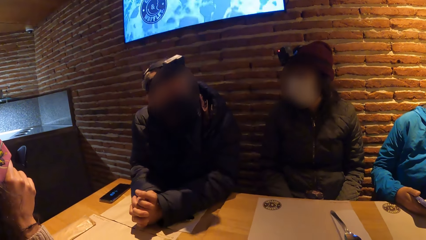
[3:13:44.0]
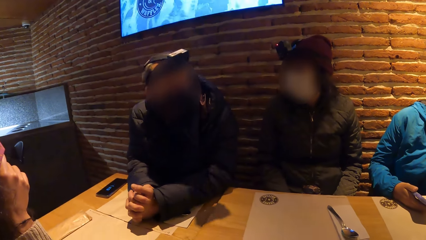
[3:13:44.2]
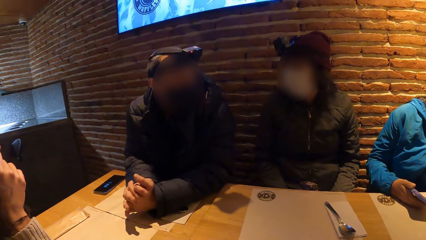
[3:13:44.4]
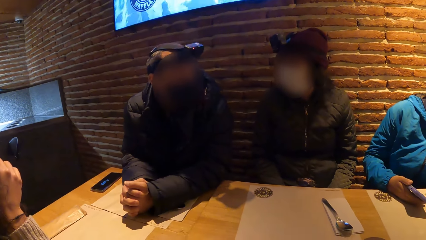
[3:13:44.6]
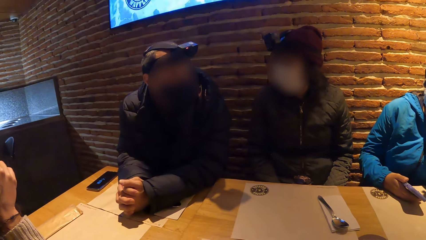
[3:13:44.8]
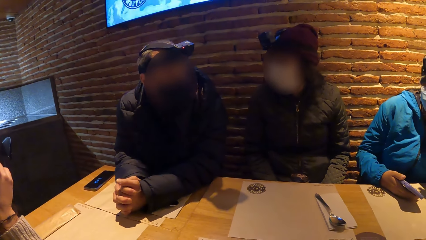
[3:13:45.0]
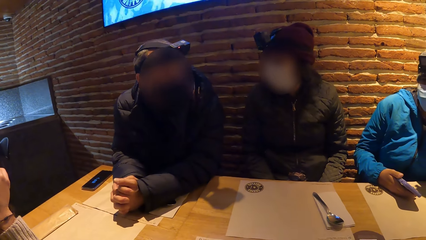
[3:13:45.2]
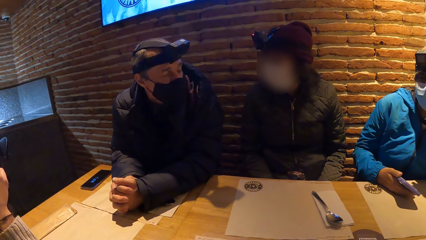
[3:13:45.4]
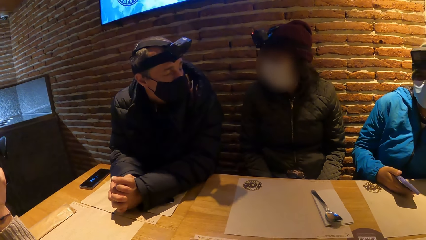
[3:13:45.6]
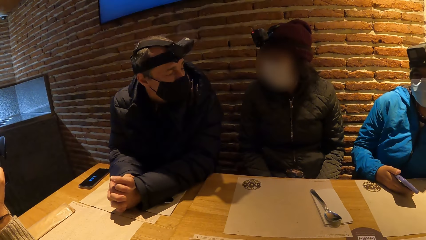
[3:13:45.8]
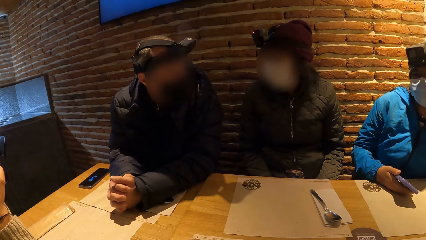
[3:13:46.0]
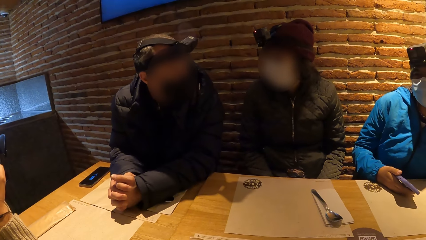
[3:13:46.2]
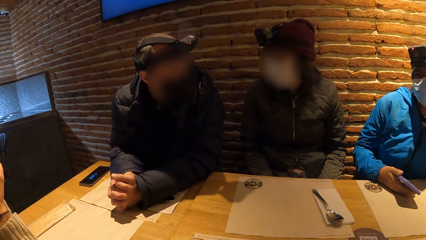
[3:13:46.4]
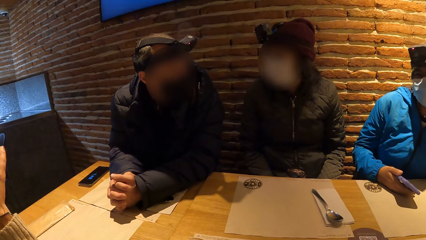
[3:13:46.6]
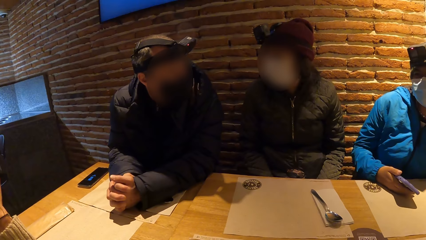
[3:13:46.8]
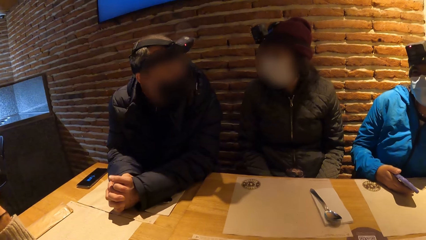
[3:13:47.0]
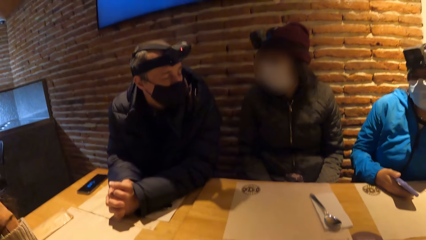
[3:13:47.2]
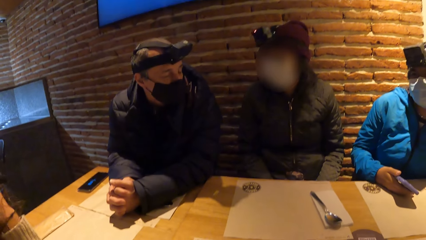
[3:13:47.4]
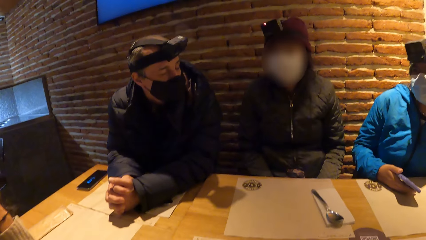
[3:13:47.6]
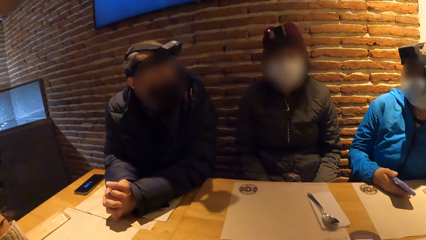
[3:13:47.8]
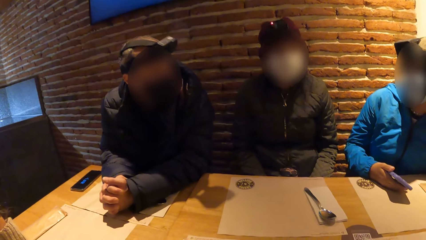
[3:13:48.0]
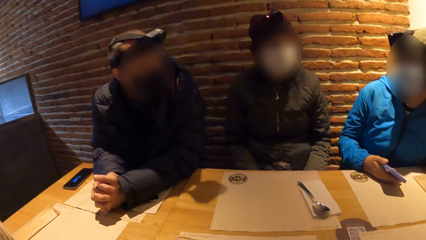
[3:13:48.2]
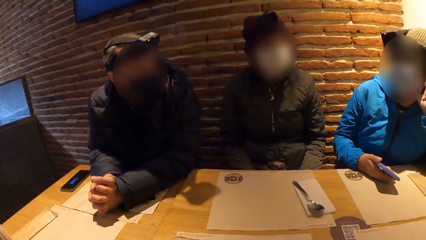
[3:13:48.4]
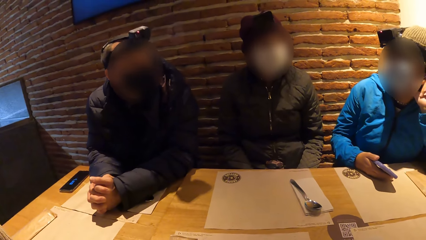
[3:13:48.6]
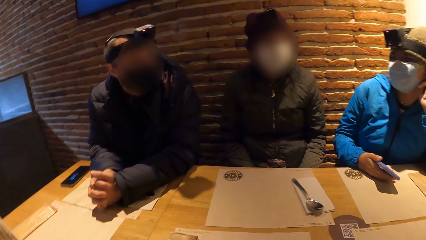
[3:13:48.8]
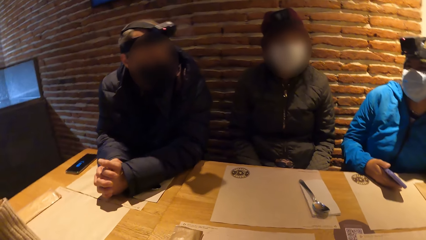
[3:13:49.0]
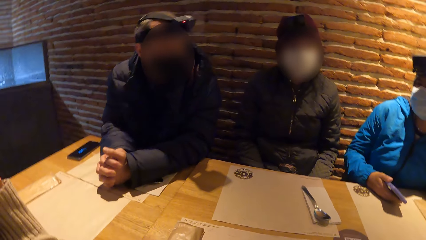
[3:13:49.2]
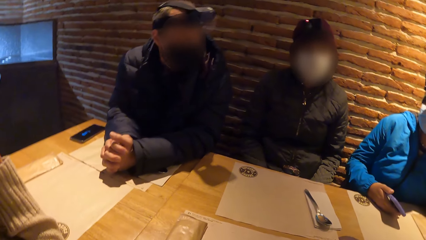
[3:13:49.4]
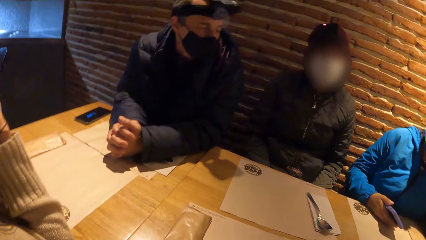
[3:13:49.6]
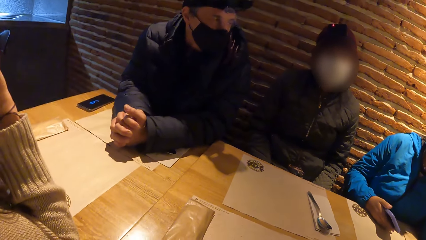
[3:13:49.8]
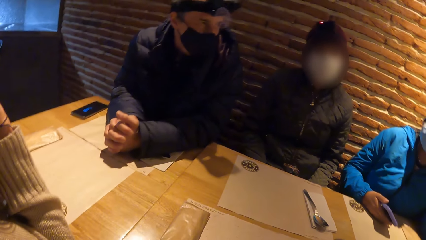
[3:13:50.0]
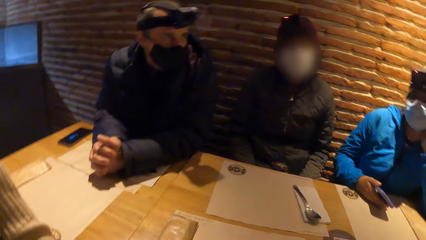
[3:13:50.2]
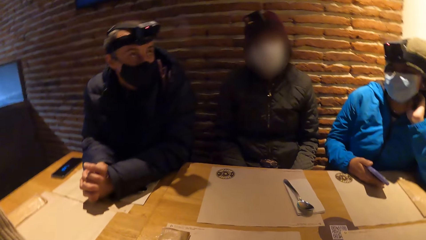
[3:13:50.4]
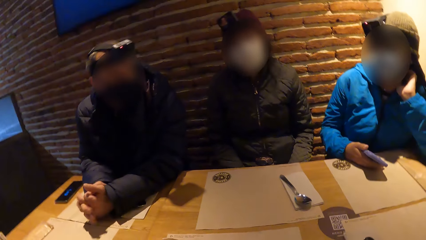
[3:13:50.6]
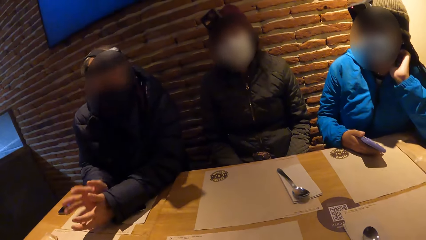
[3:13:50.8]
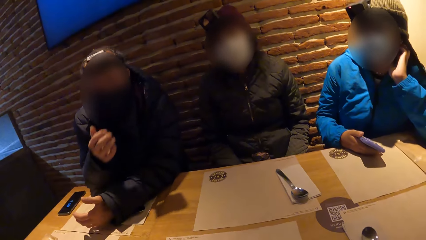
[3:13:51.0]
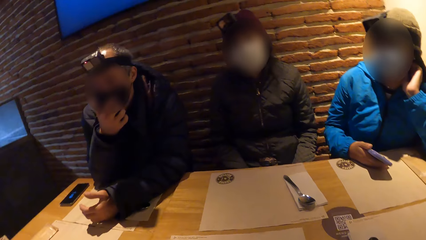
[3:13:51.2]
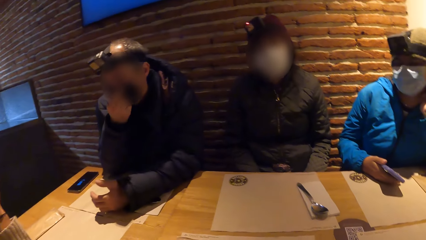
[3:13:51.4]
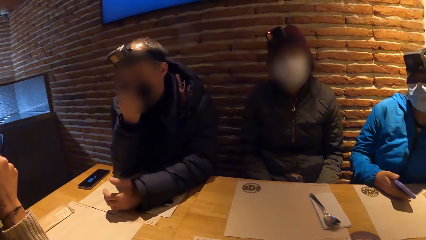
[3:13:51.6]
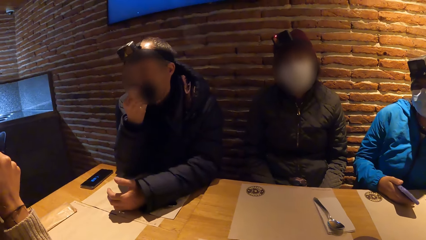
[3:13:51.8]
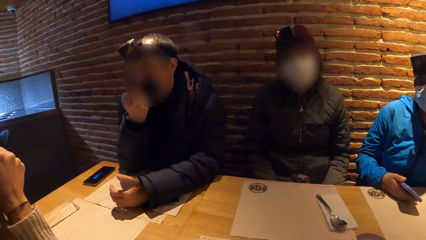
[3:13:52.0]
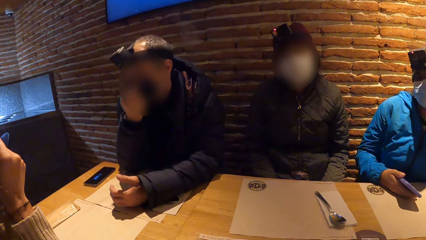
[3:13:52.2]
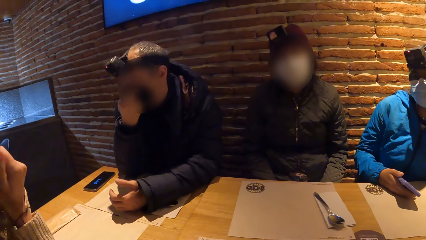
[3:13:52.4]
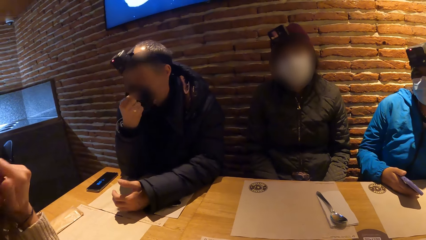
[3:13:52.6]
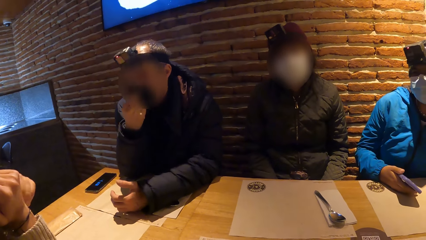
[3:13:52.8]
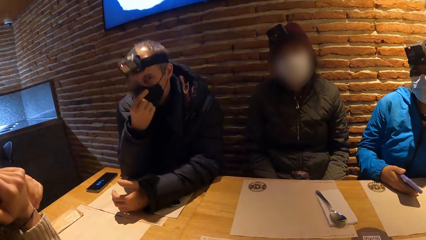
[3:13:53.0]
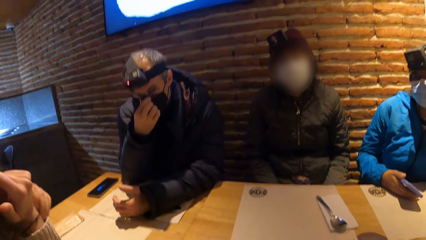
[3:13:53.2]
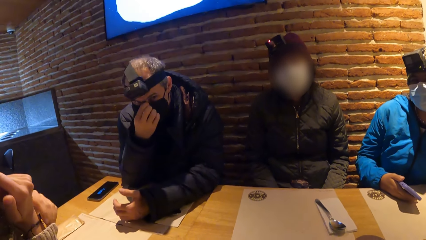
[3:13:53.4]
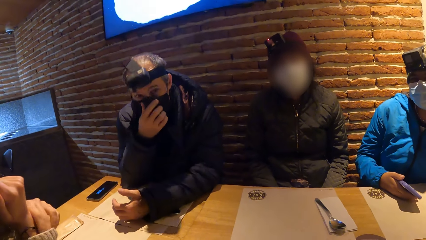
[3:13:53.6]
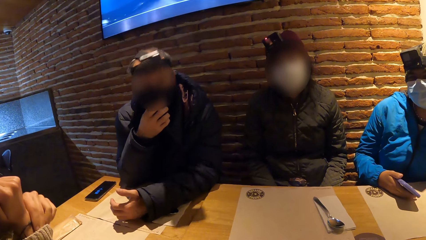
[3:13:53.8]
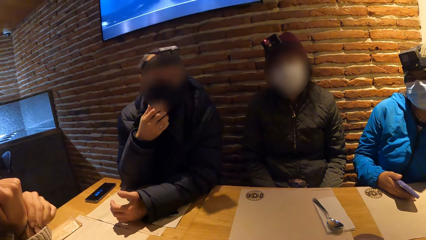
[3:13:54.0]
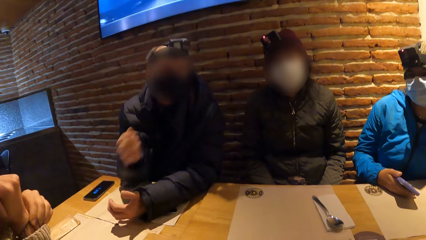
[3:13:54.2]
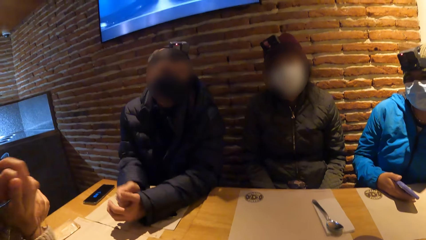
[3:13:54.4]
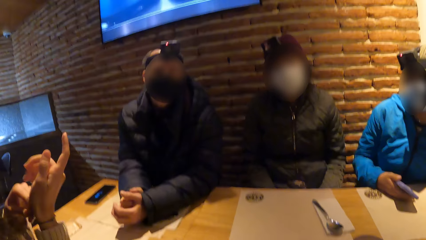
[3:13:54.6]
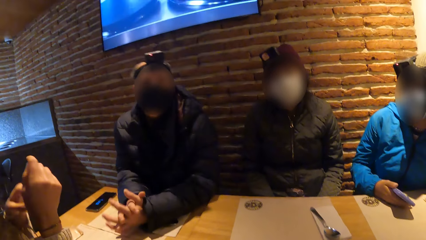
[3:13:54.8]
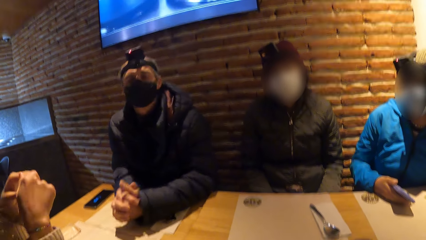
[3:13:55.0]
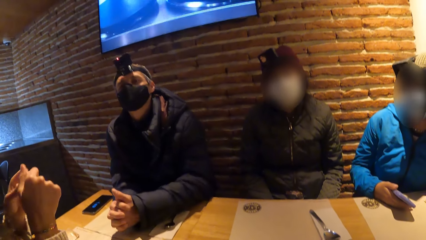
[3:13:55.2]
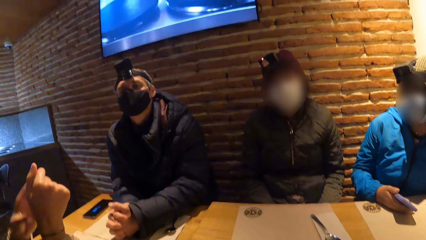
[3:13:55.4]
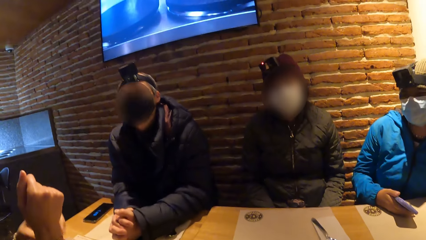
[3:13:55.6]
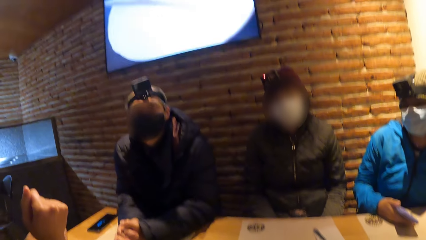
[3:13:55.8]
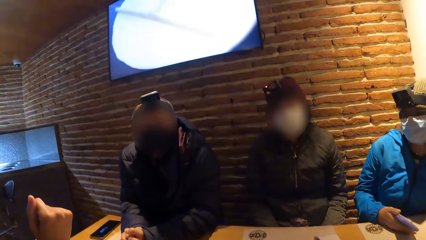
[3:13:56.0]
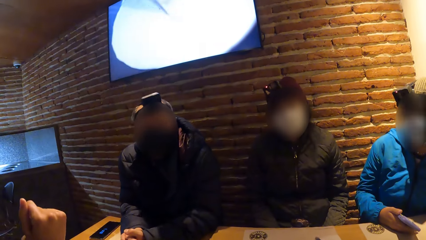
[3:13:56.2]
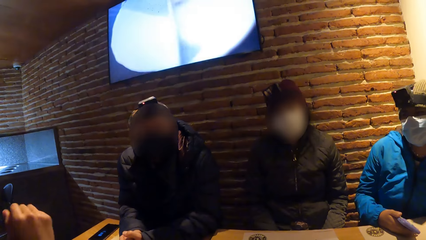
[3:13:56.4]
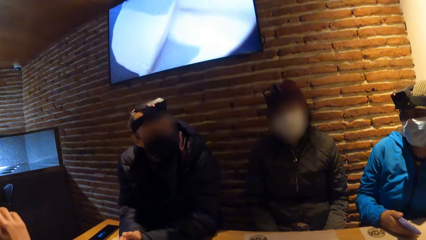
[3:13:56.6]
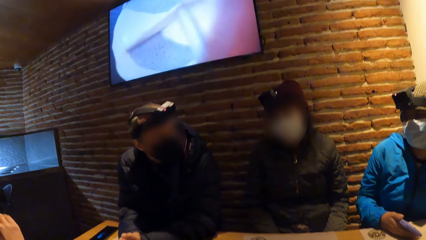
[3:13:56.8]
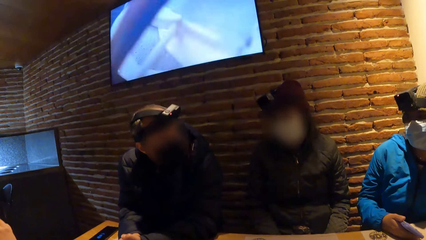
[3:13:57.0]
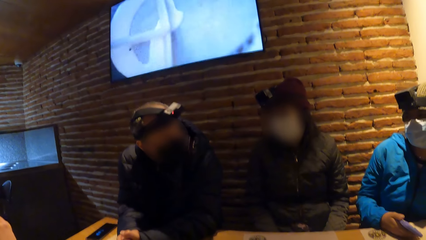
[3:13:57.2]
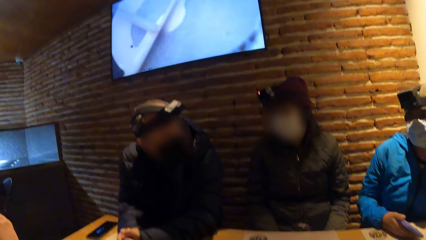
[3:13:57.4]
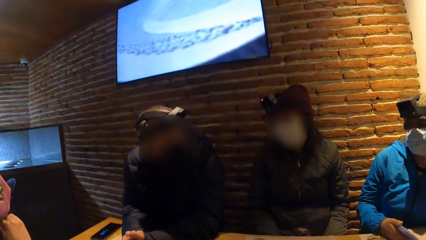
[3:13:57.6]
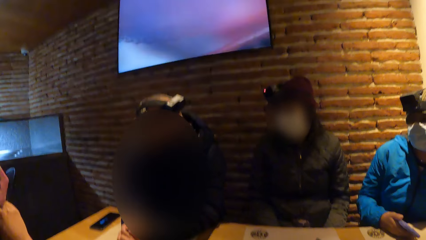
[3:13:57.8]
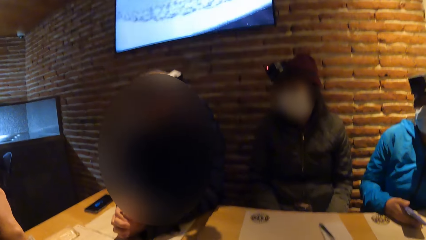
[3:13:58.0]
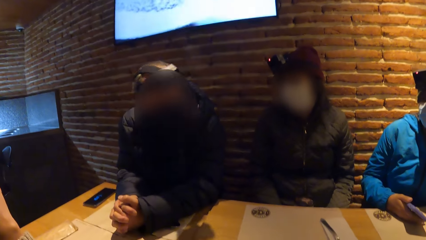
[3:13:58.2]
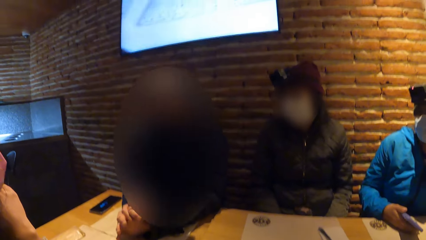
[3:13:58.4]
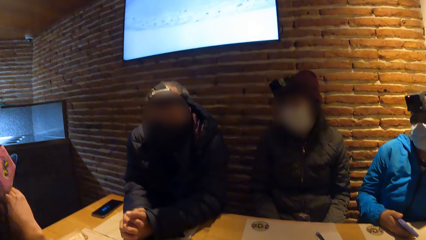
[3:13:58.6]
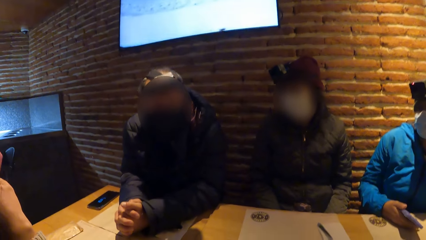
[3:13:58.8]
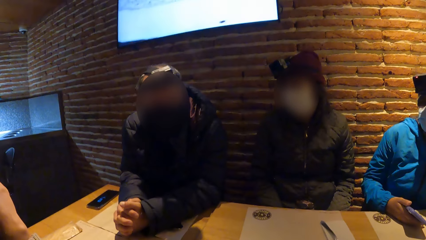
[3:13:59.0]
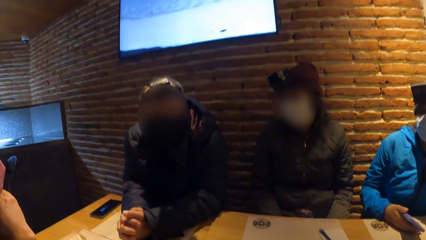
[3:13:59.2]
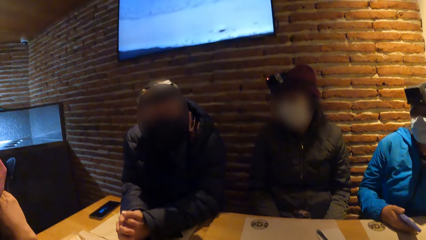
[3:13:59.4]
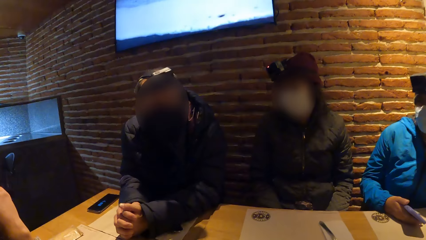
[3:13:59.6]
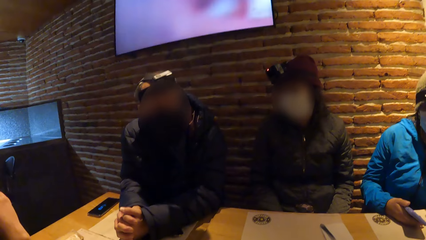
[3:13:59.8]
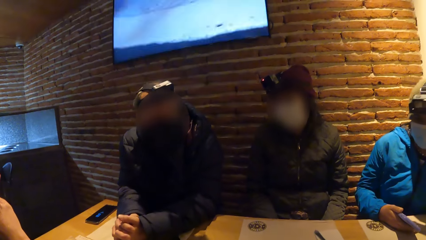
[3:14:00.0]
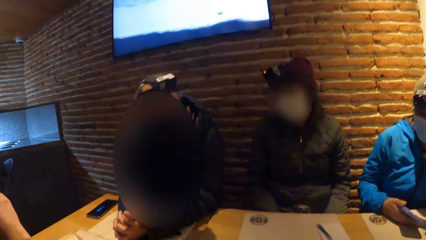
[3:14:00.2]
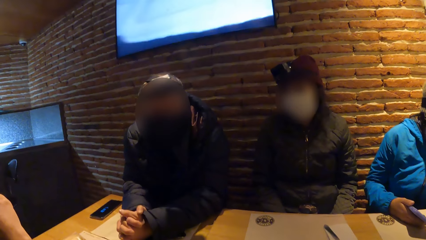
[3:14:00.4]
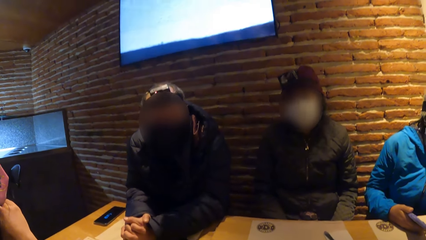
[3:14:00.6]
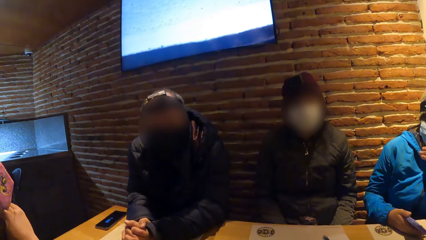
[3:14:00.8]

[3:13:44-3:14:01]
A man adjusts a nose mask on his face with his right hand on the table. The man touches the mask. A woman rubs her right hand with her left hand on the table. The woman touches the hand at the wrist. The man folds the palms of both hands on the table. The man moves the hand to the table. The woman interacts with the man. The woman touches the face. The man interacts with another woman.
